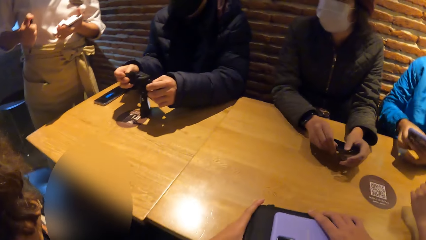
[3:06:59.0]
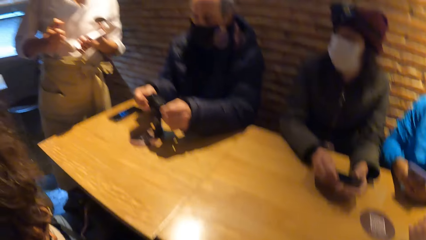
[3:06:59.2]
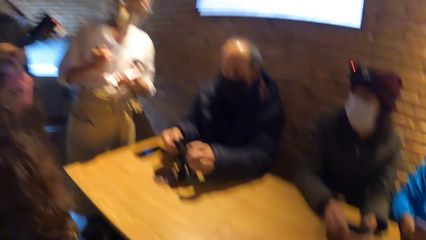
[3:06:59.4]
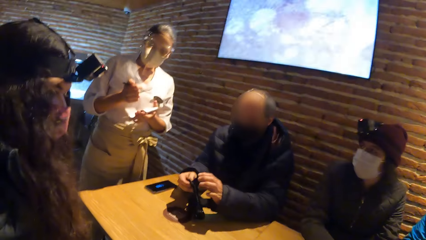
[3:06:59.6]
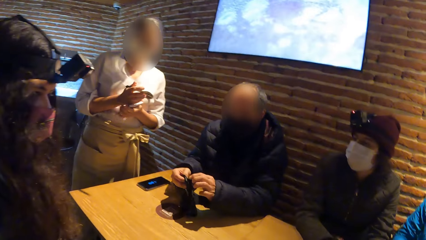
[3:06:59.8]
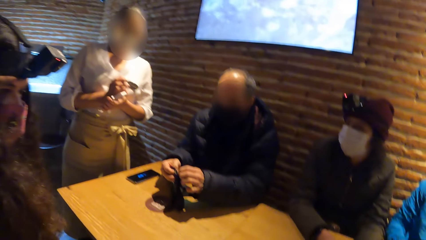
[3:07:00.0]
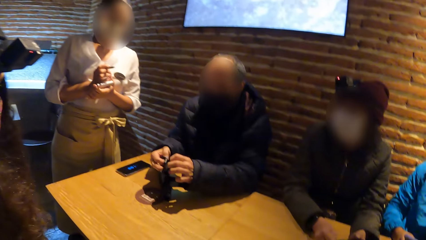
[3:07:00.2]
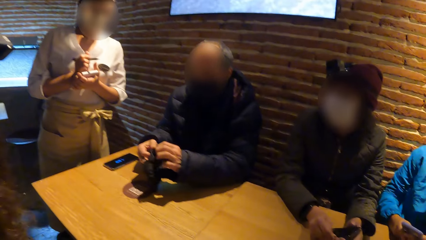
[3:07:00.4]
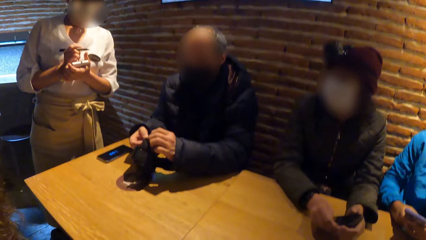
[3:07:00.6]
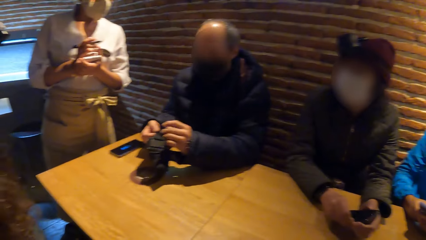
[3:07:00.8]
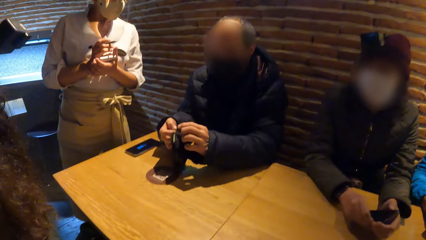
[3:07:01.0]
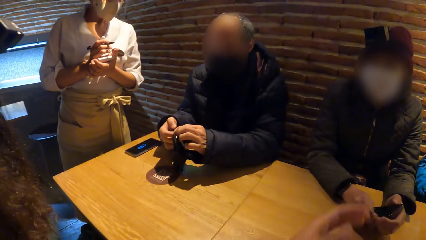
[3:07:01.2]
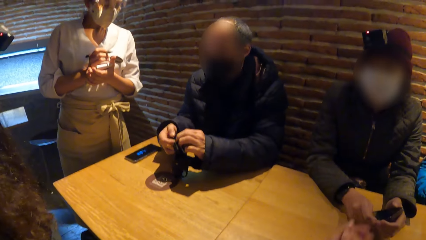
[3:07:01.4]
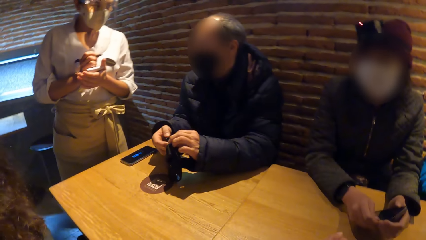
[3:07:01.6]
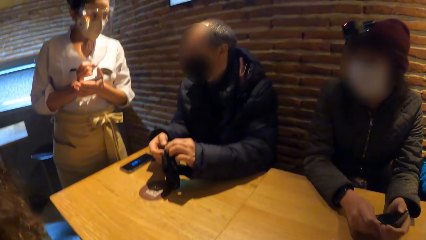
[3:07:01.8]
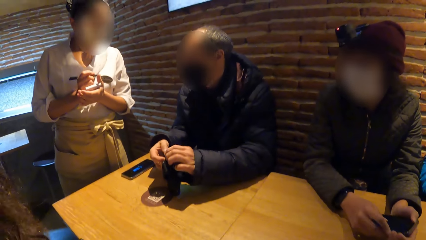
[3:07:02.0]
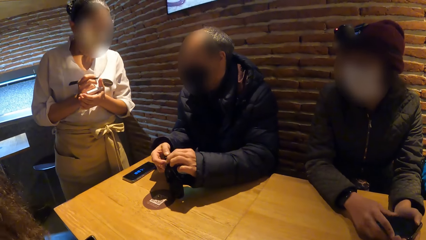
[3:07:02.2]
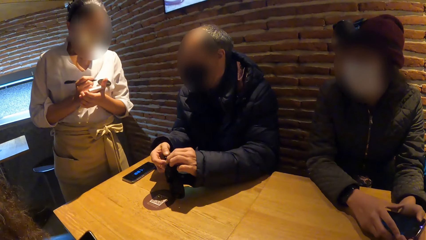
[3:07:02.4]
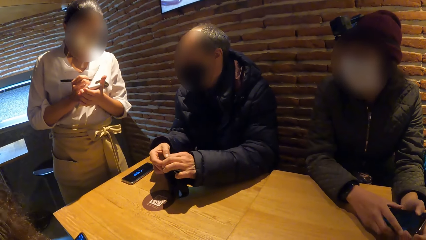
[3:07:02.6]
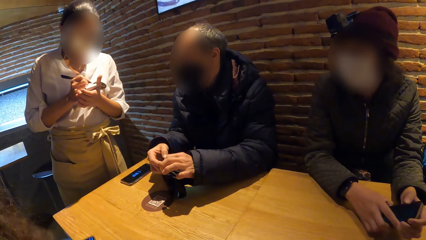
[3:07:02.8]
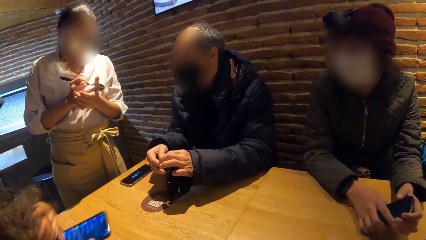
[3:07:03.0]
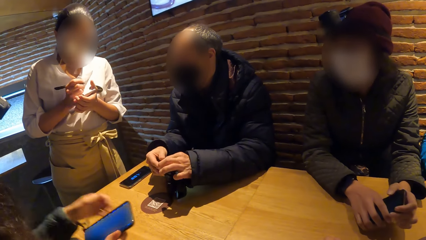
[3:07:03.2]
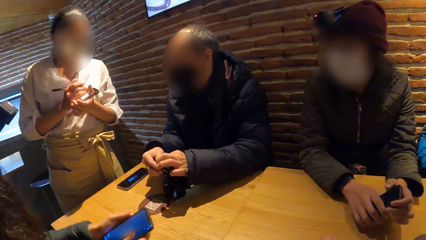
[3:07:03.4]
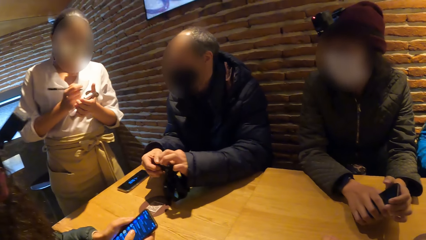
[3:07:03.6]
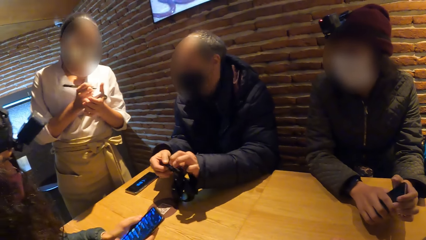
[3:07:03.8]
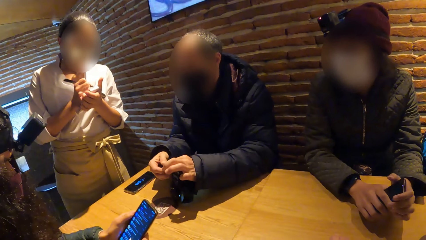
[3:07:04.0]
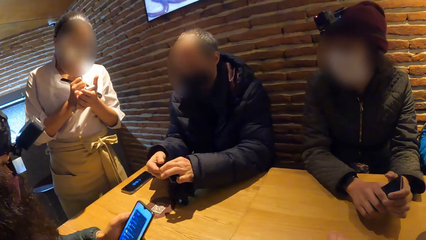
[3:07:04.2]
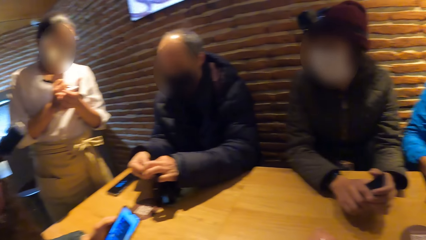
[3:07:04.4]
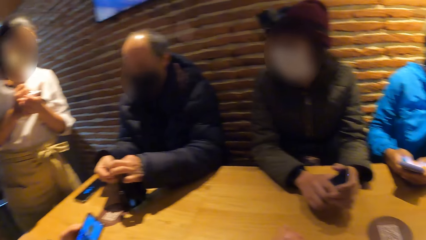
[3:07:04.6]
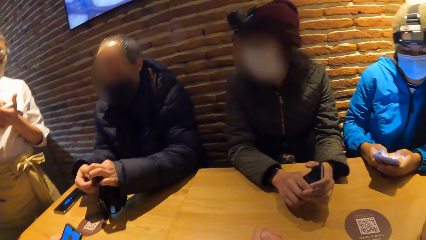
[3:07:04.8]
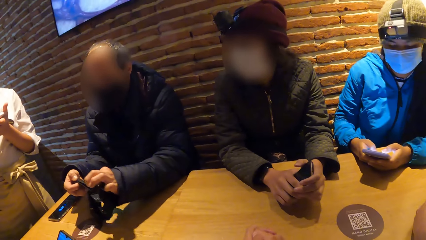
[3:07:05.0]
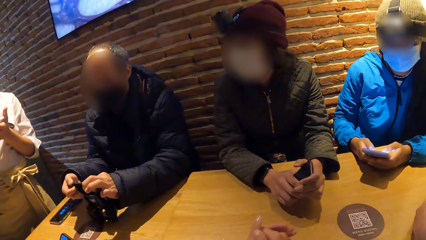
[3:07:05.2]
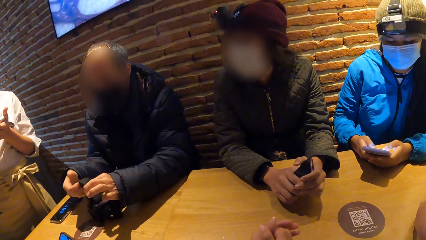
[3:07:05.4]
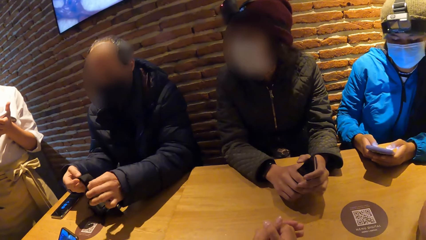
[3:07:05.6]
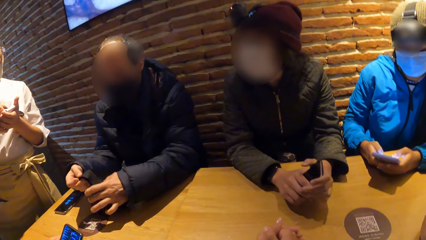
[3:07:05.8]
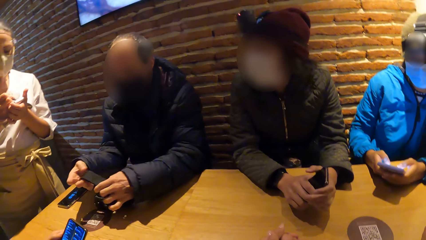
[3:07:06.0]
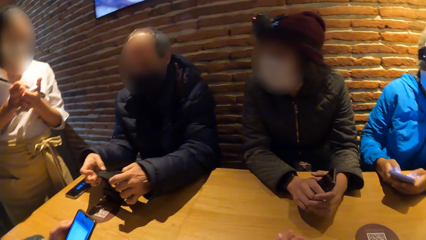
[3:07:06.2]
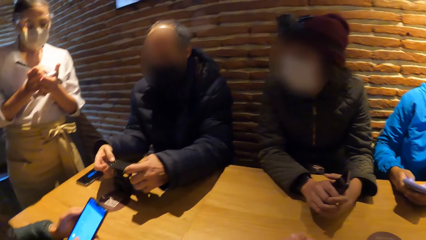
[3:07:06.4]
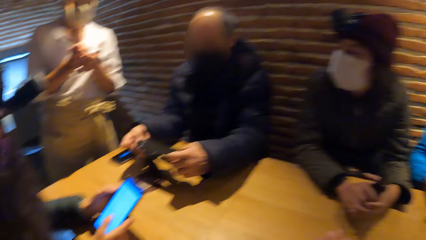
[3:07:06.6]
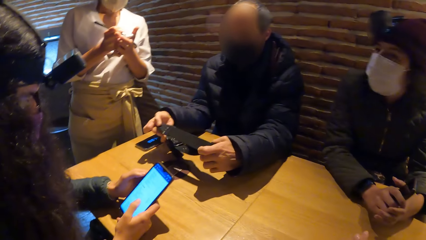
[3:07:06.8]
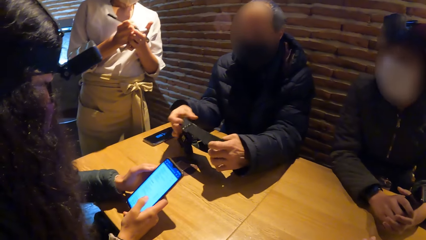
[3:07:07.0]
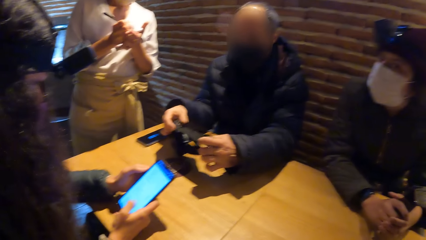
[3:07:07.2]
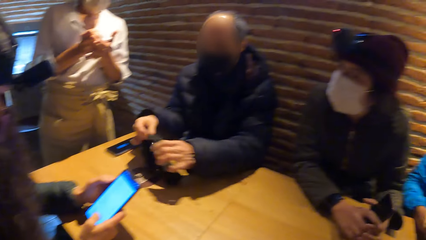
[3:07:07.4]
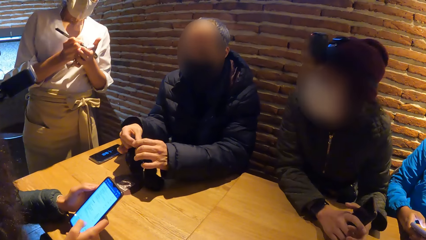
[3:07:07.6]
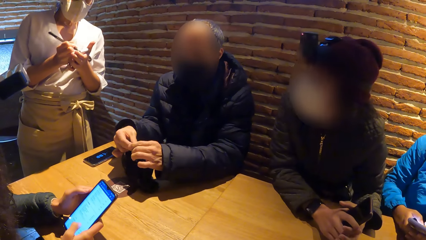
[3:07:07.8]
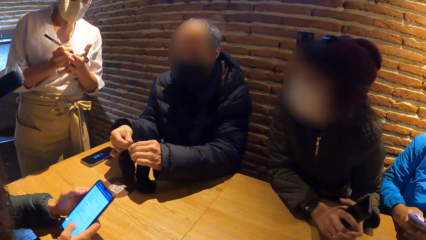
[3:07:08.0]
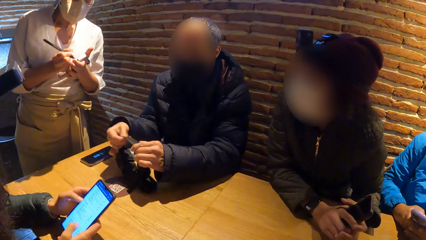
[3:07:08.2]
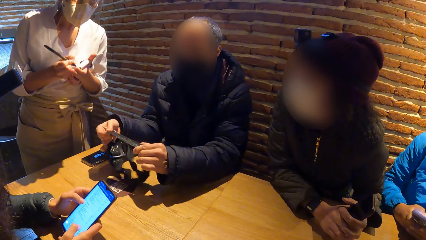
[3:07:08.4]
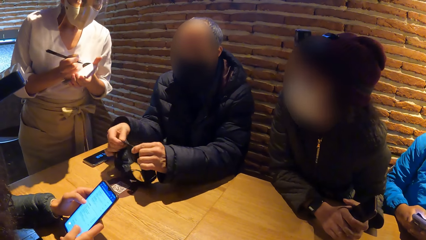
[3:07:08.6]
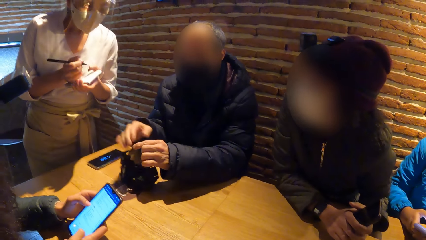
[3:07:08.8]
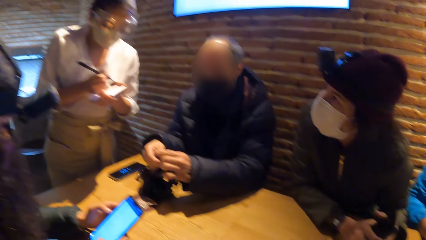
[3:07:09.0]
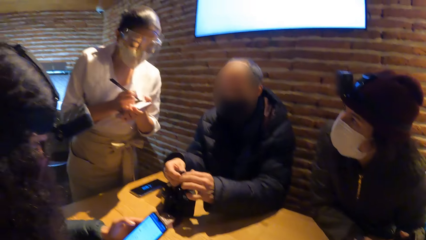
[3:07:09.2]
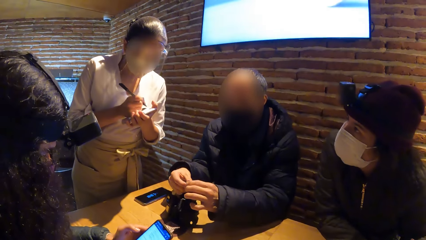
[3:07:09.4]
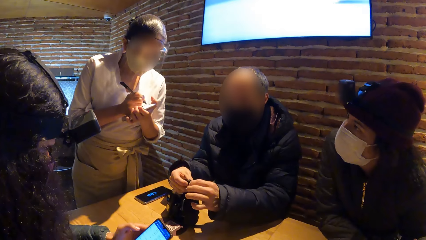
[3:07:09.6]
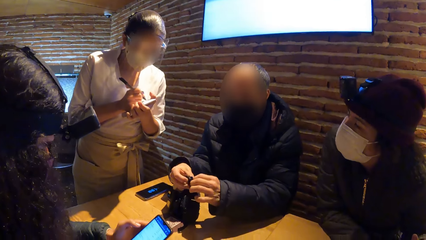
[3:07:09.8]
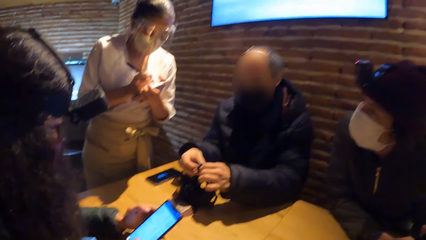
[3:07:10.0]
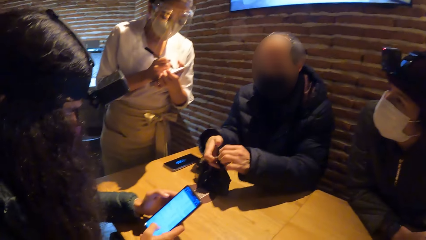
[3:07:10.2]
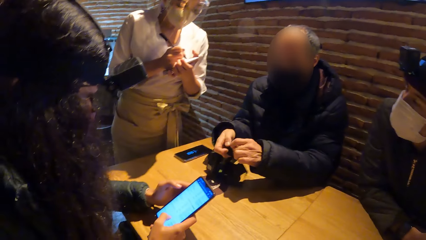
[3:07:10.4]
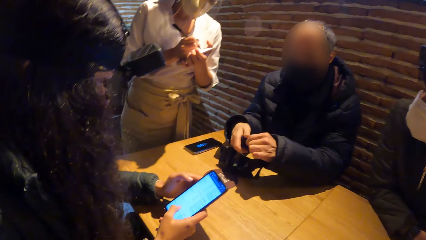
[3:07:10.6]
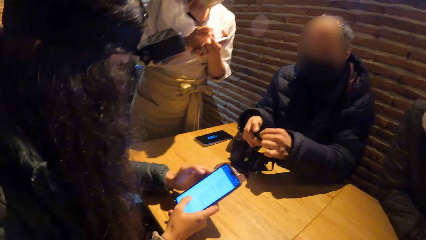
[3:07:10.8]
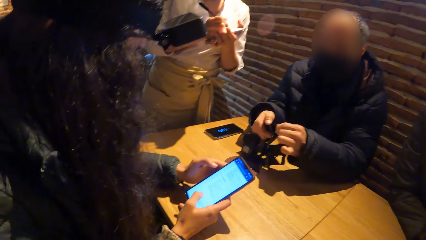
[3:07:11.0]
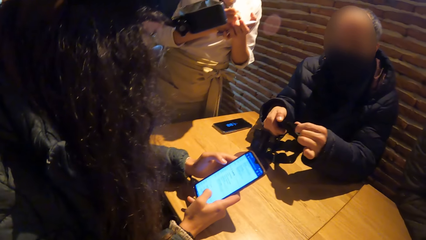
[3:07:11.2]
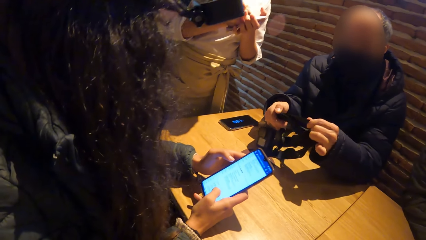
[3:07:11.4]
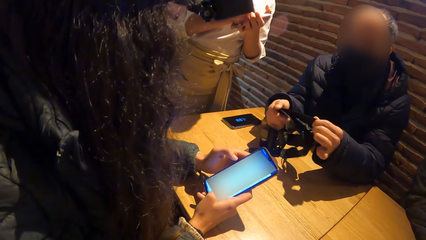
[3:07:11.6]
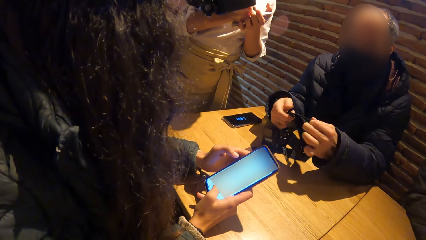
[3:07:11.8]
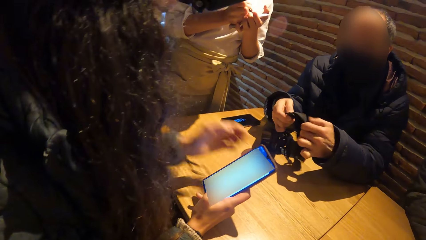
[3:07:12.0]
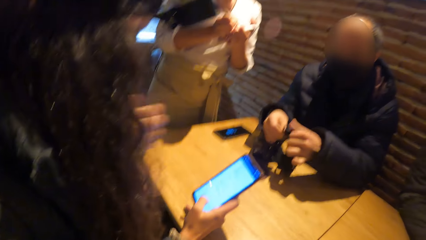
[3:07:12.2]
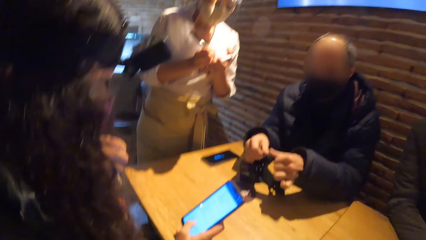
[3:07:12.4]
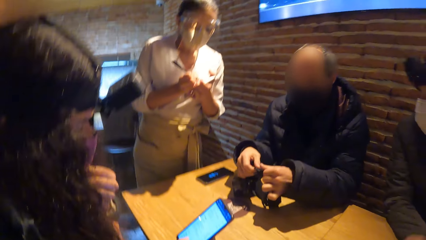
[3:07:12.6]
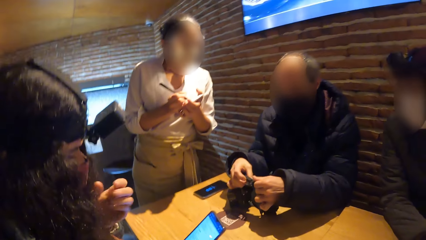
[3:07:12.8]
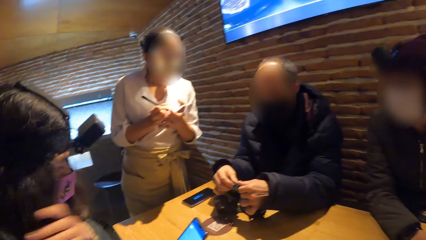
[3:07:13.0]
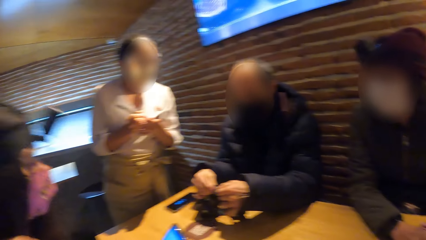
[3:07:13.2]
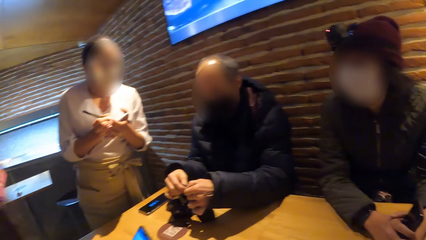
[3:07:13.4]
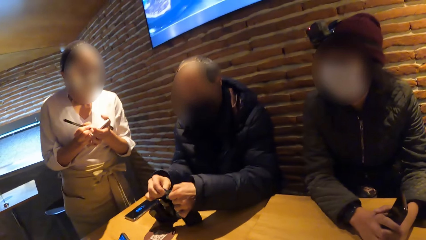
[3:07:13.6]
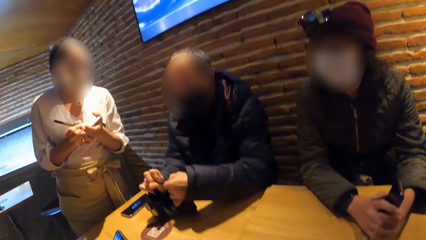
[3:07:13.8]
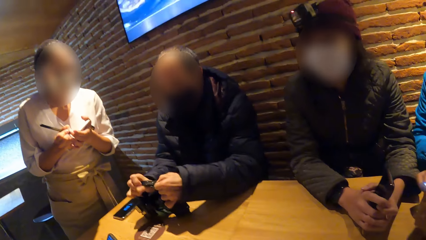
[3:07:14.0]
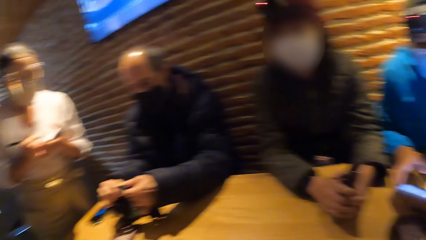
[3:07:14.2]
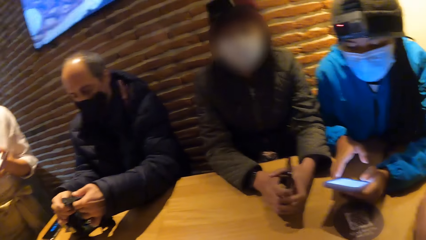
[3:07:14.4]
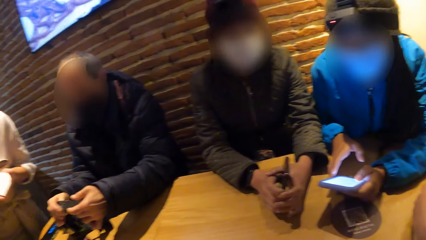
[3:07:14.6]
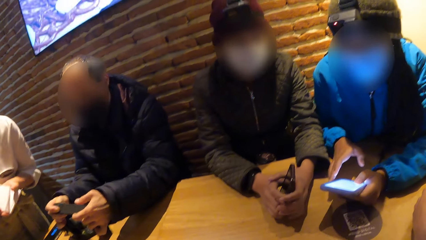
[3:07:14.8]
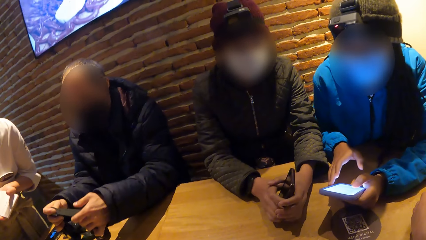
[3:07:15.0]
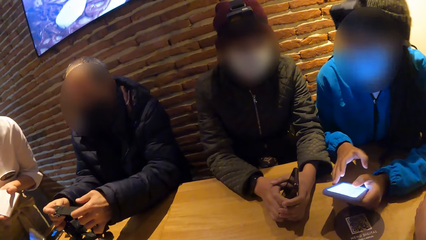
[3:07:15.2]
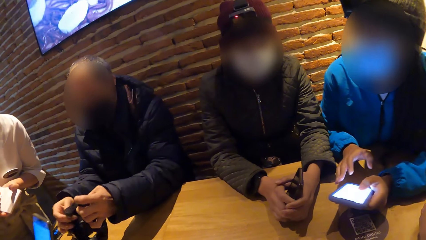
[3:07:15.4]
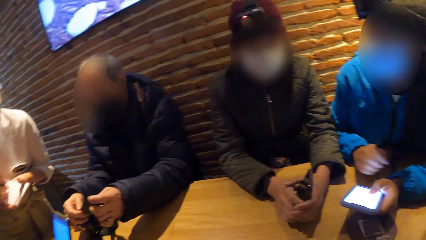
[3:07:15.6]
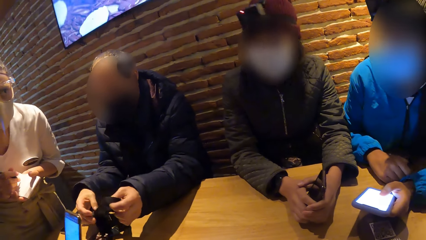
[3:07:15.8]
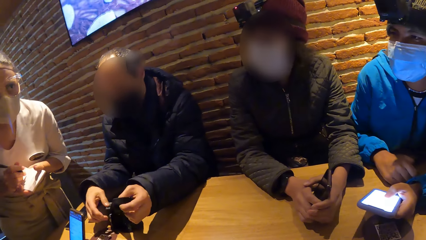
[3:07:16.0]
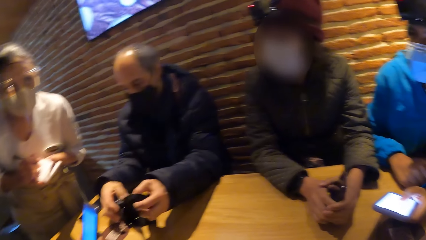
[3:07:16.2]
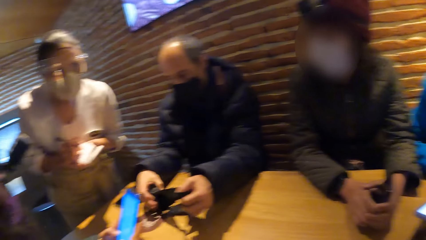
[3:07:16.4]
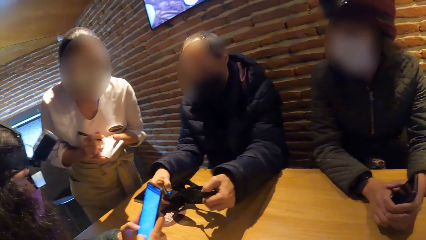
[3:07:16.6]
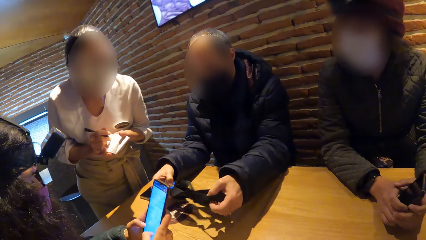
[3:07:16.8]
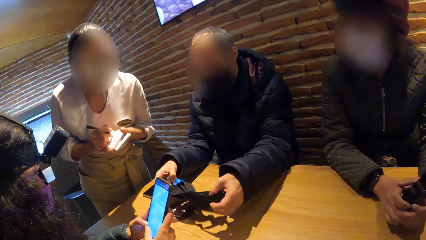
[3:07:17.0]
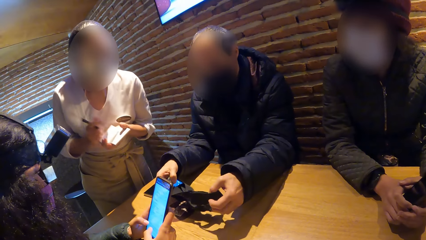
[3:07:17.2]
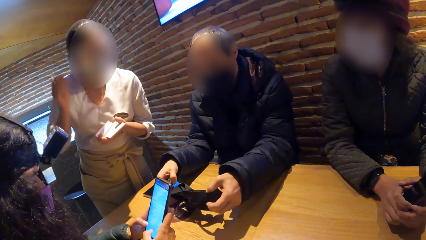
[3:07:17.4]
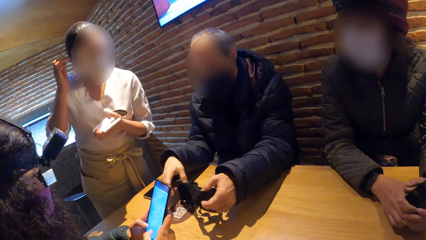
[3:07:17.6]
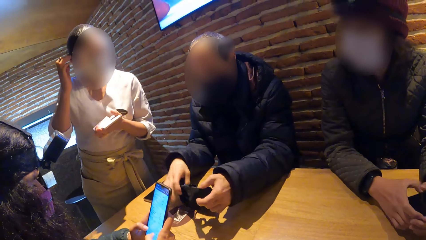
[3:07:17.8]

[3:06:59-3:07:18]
The camera wearer drops the phone in her right hand on the camera box. A woman picks up the phone on the table with her right hand. A man holds the phone. The waiter writes down the order of a group of people with a biro in her right hand and a jotter in her left hand. Another woman operates the phone in her left hand with her right hand. A third woman operates the phone with her hands. The second woman adjusts her facemask with her left hand and adjusts her hair with her left hand.
